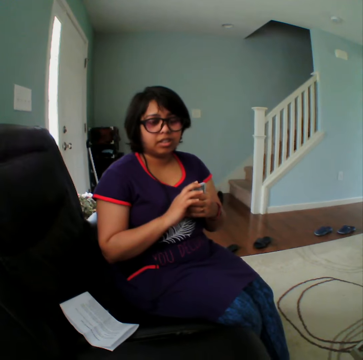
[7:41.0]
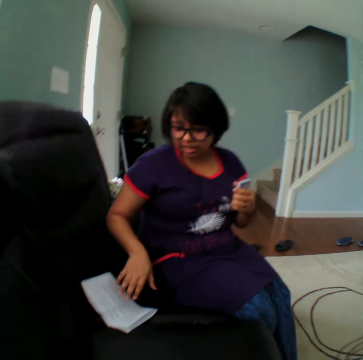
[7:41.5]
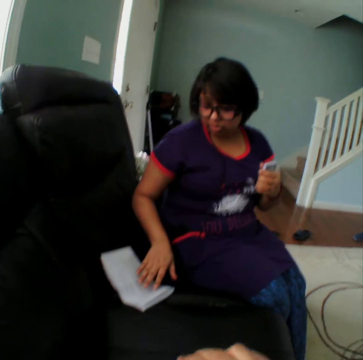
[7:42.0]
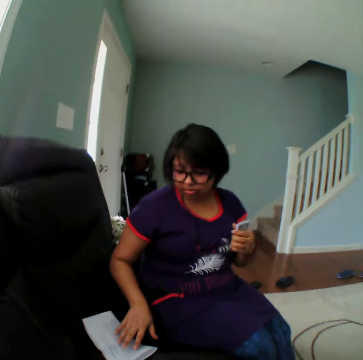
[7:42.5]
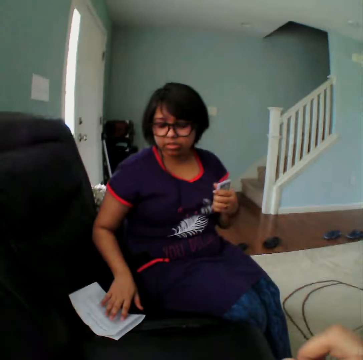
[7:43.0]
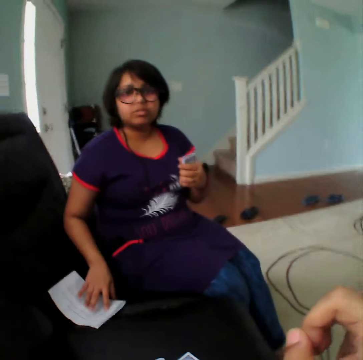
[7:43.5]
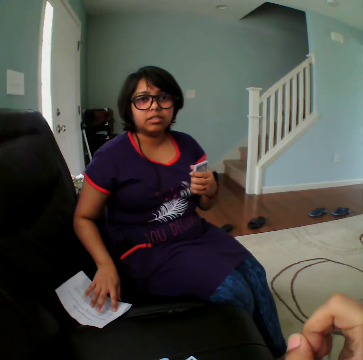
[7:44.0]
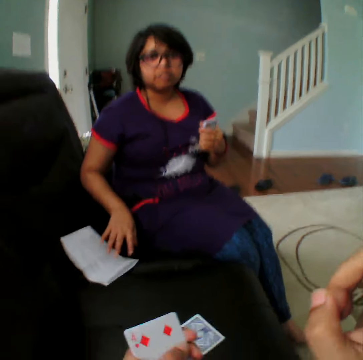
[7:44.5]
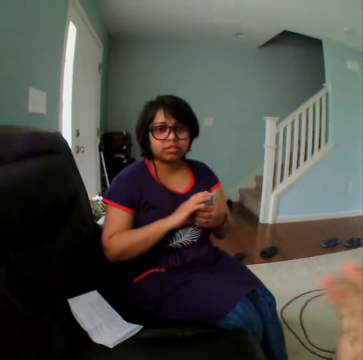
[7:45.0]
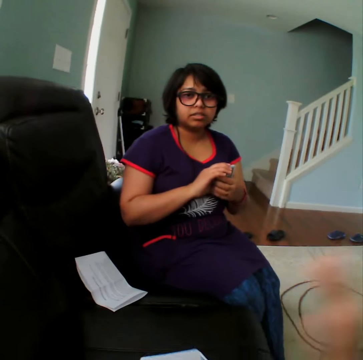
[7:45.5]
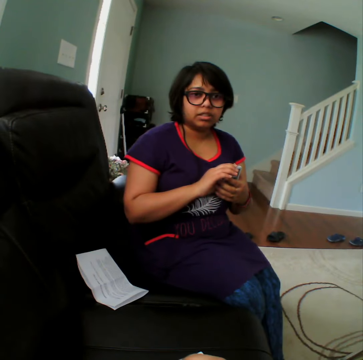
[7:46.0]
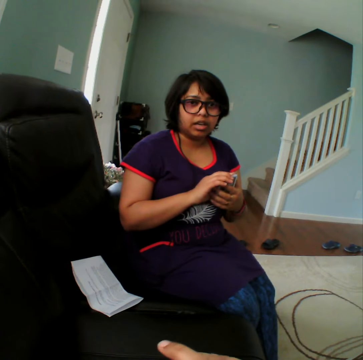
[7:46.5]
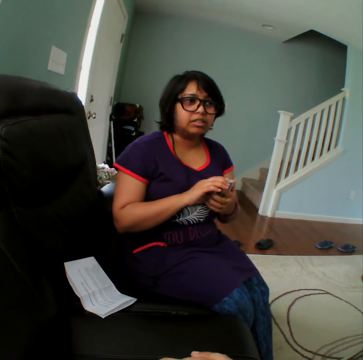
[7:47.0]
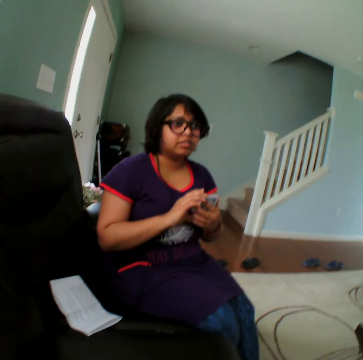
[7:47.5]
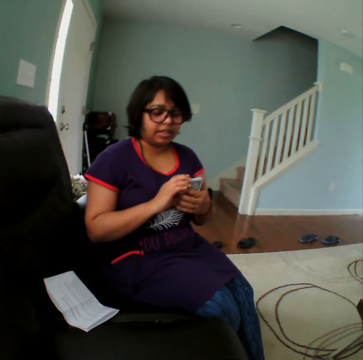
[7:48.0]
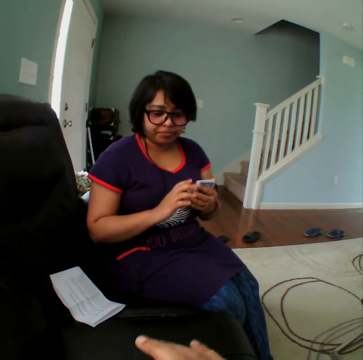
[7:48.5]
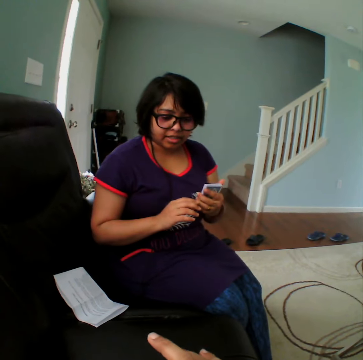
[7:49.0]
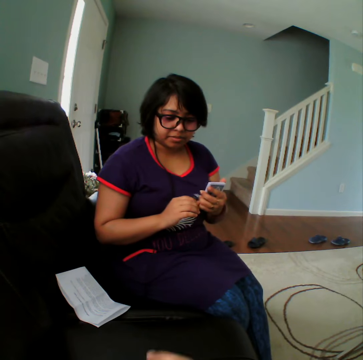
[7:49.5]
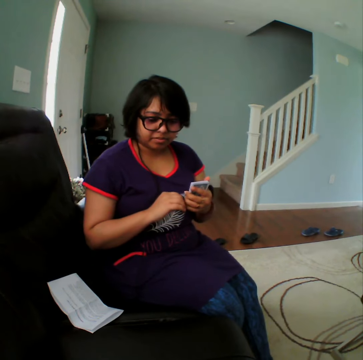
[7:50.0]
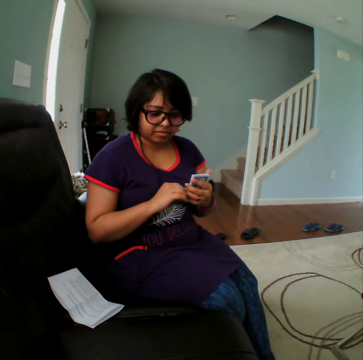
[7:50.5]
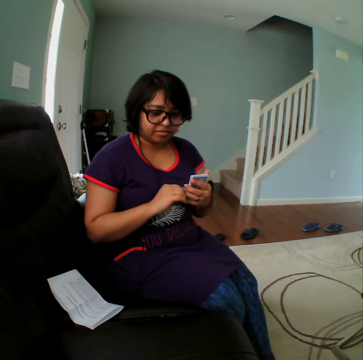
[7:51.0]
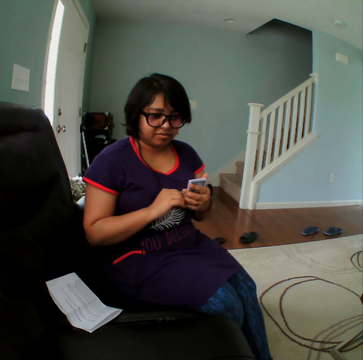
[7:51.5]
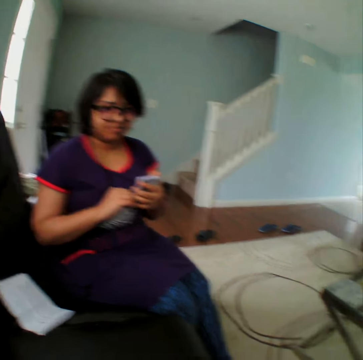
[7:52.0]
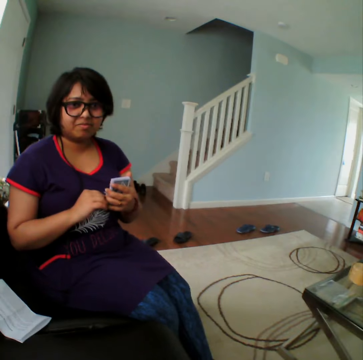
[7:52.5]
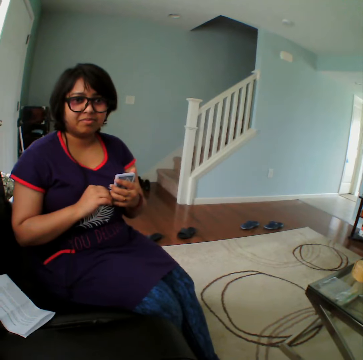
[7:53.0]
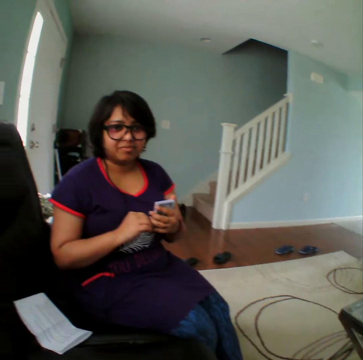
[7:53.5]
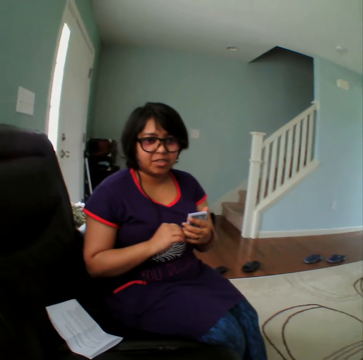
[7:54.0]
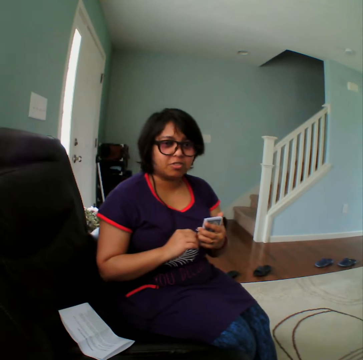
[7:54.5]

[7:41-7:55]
A woman holds the card. She touches the paper. The camera wearer converses with the woman.

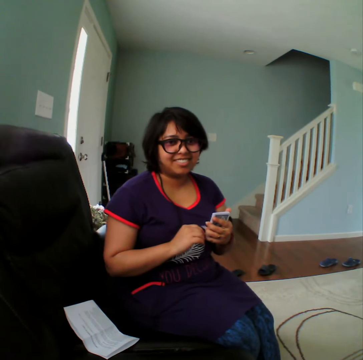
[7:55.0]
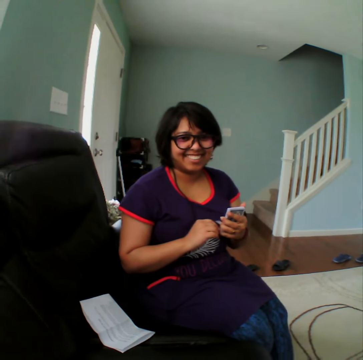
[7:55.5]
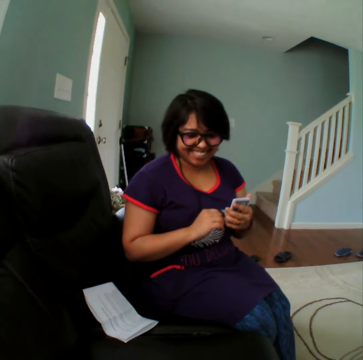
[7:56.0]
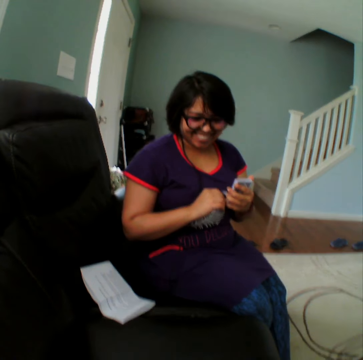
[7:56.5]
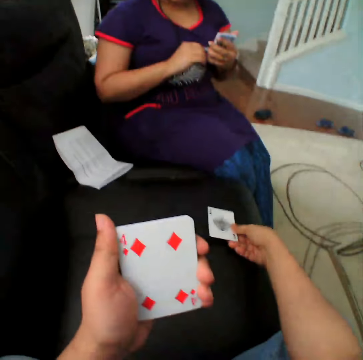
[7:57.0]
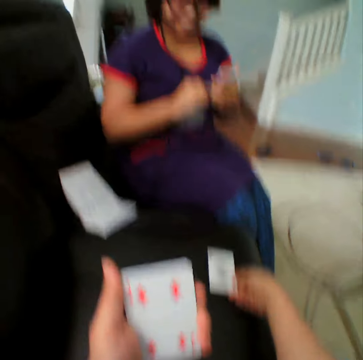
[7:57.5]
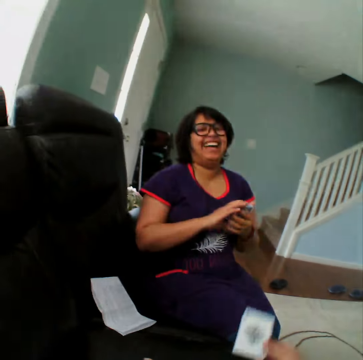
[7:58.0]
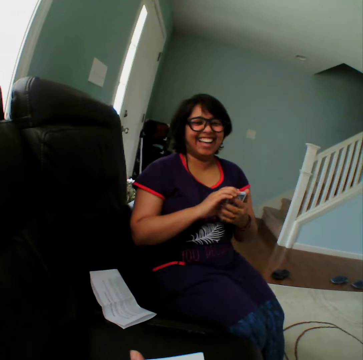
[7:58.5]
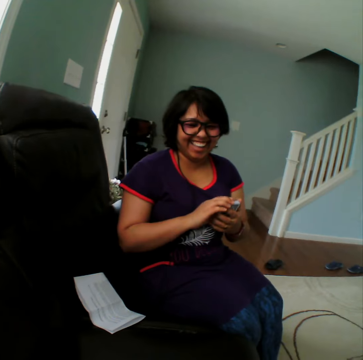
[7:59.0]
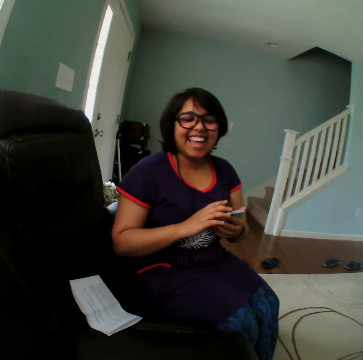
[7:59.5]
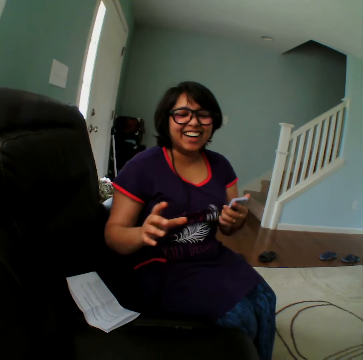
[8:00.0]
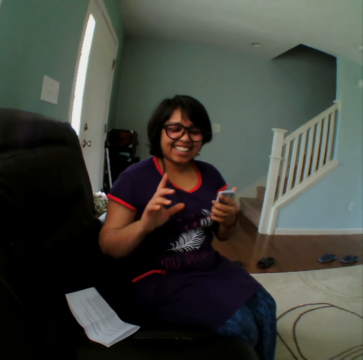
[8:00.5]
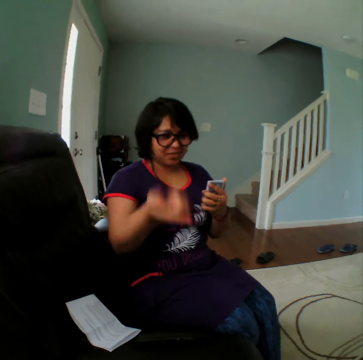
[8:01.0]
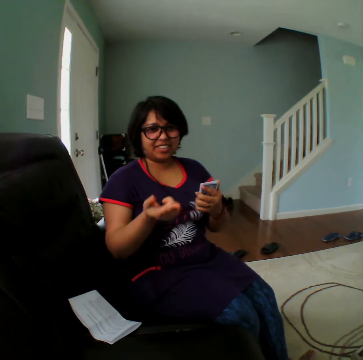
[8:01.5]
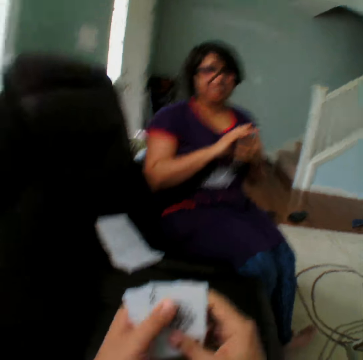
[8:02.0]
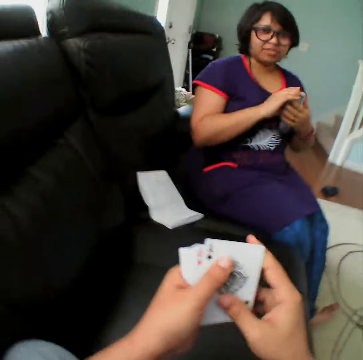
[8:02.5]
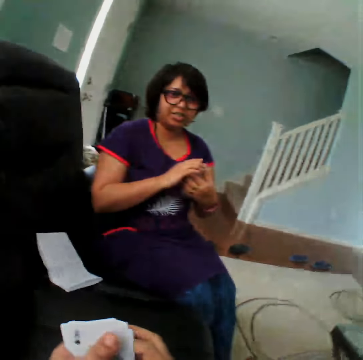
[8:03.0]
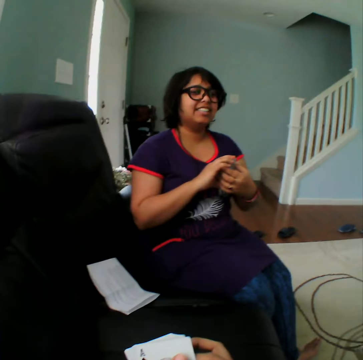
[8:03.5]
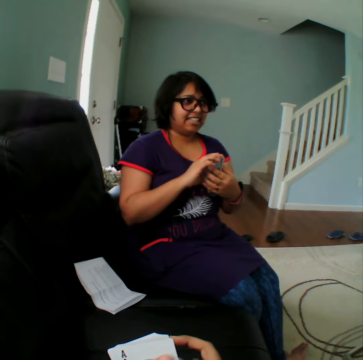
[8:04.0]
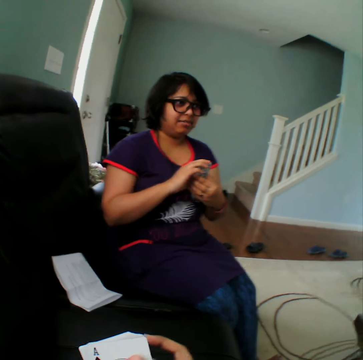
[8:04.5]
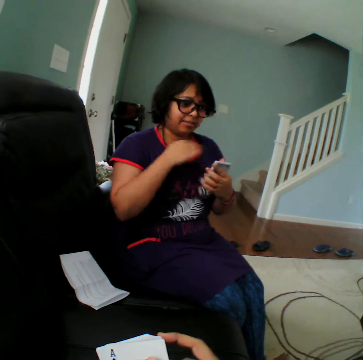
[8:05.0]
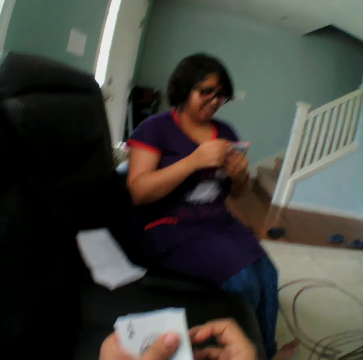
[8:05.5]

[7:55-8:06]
A woman picks up the card. The camera wearer picks up the card. They put the card down and converse with the woman.

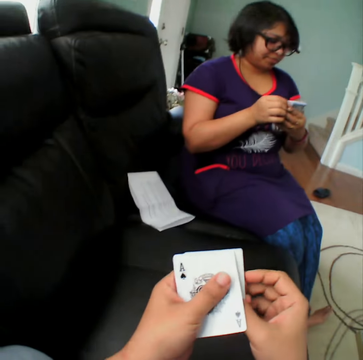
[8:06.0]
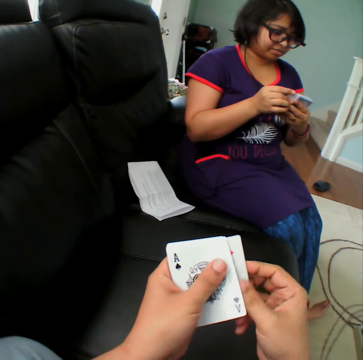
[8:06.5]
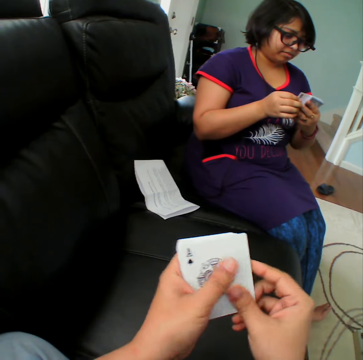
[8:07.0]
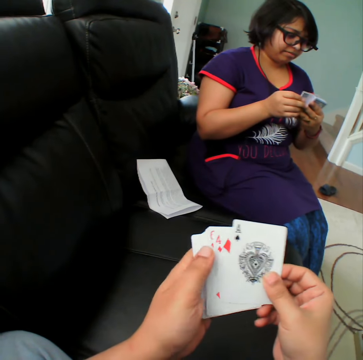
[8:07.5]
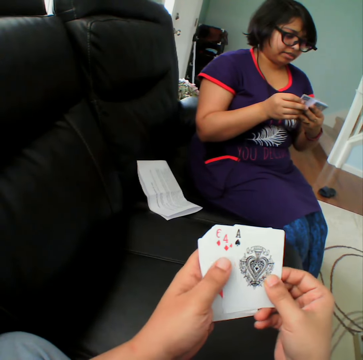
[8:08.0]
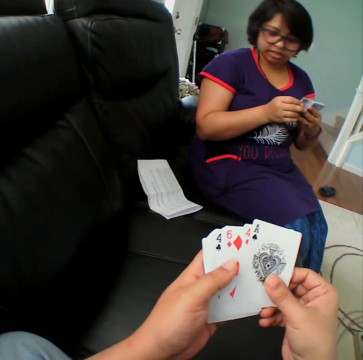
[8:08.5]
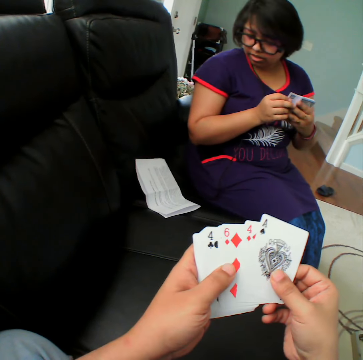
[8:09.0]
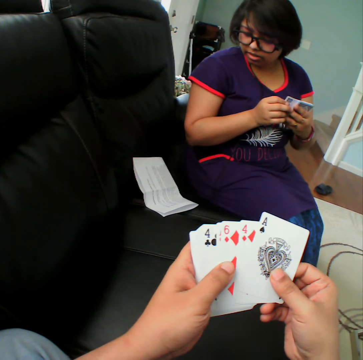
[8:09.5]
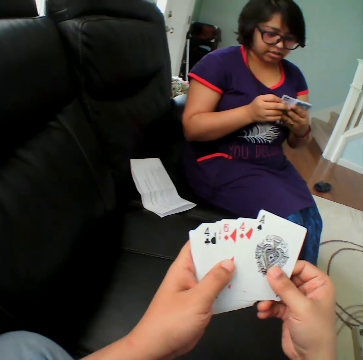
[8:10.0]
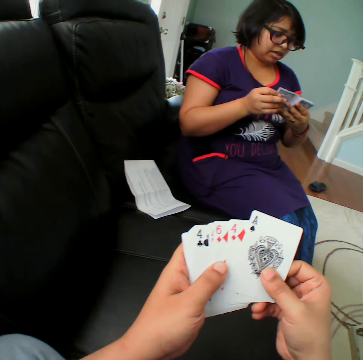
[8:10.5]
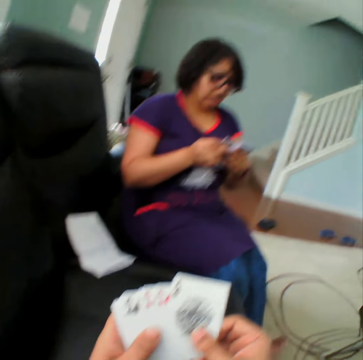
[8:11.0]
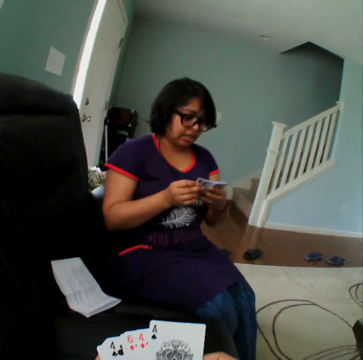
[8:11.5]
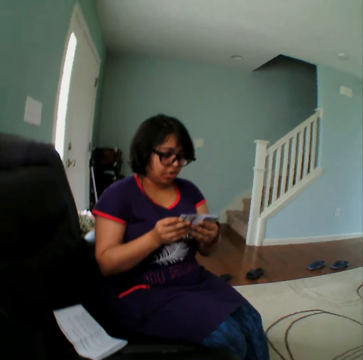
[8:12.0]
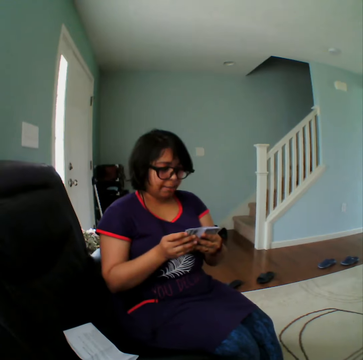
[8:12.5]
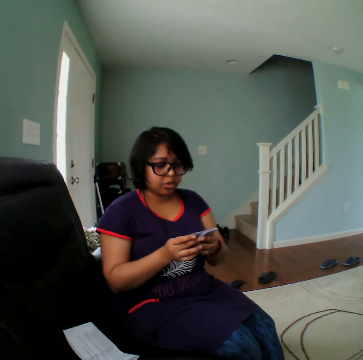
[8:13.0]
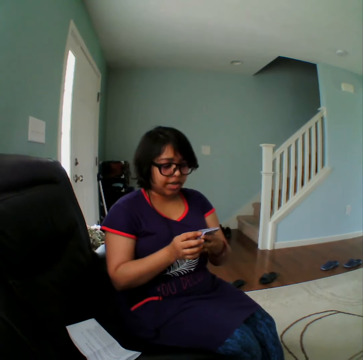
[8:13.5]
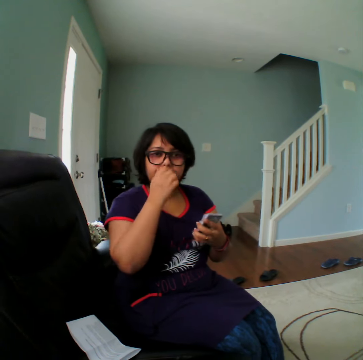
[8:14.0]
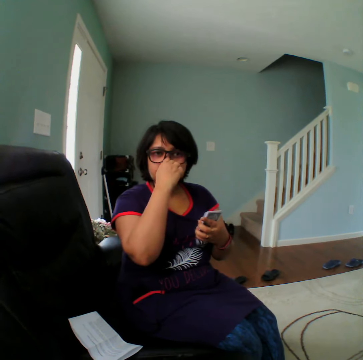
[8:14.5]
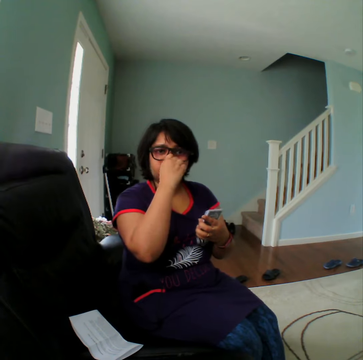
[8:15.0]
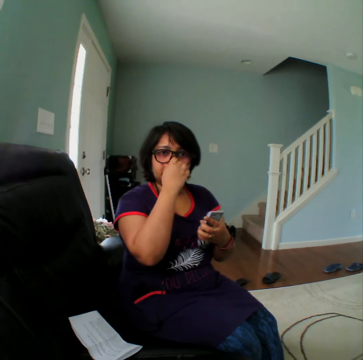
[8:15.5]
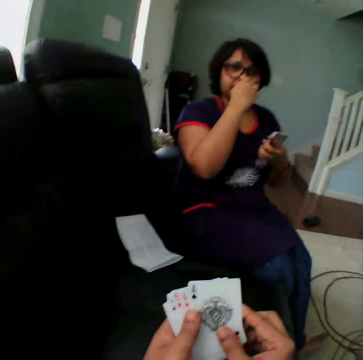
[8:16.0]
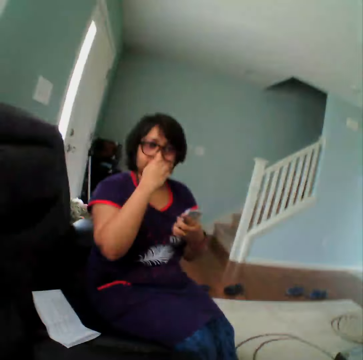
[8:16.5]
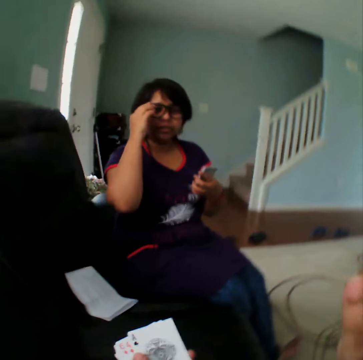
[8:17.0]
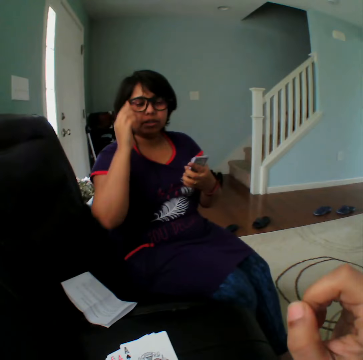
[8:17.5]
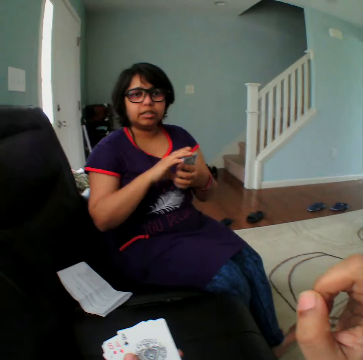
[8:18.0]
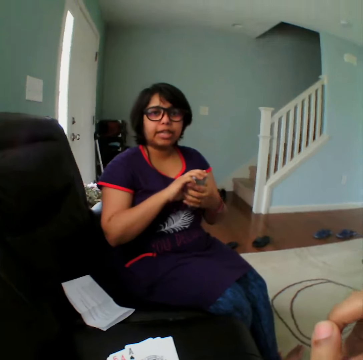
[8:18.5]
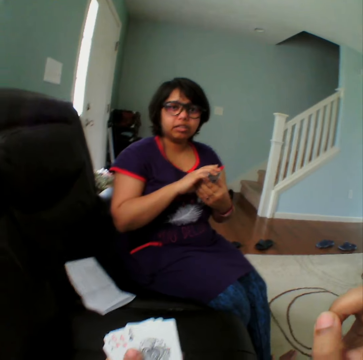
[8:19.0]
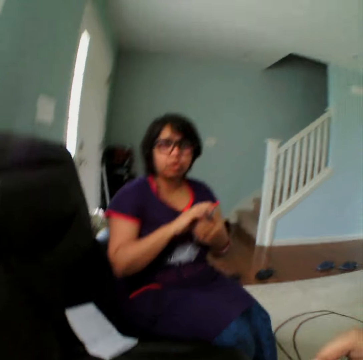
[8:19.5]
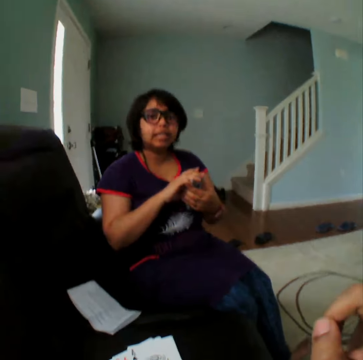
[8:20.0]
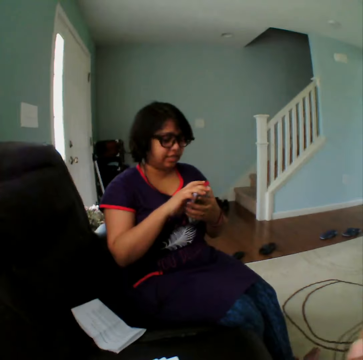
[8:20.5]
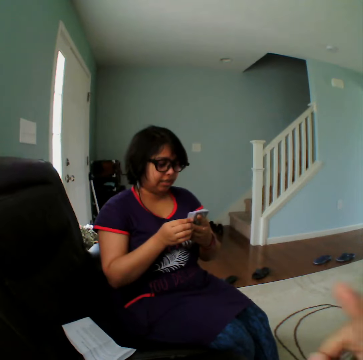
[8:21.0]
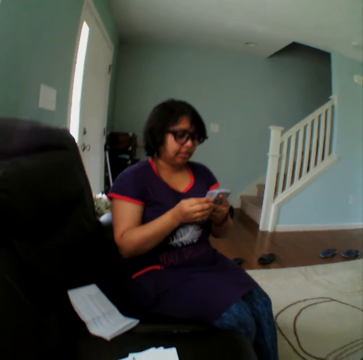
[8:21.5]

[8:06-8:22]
The camera wearer selects the card. A woman selects the card. The camera wearer converses with the woman.
